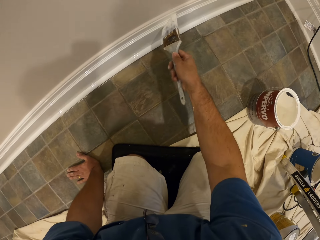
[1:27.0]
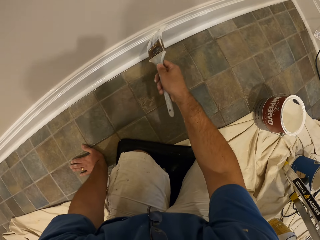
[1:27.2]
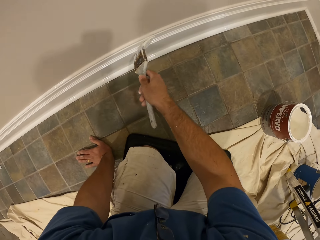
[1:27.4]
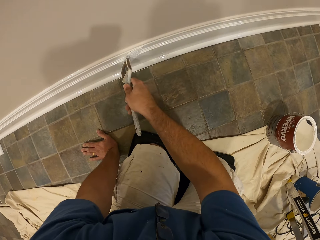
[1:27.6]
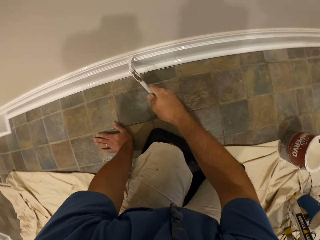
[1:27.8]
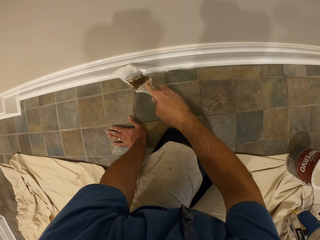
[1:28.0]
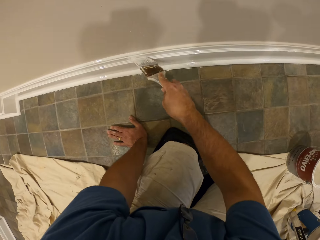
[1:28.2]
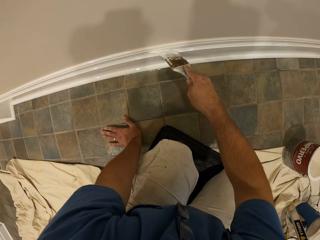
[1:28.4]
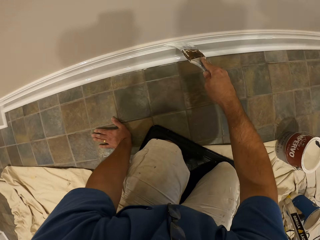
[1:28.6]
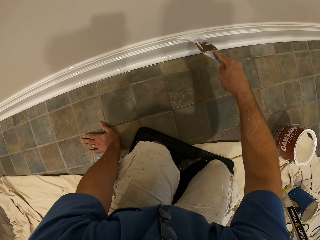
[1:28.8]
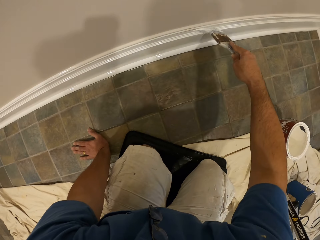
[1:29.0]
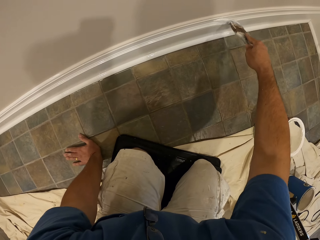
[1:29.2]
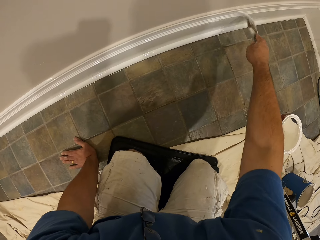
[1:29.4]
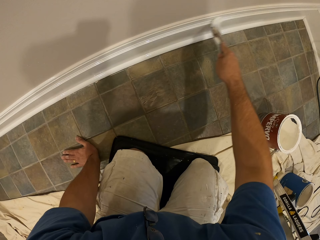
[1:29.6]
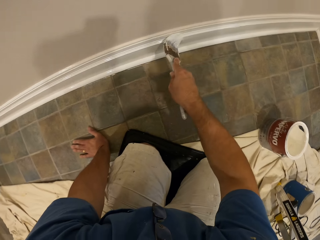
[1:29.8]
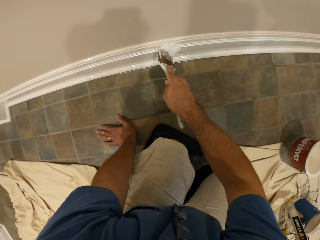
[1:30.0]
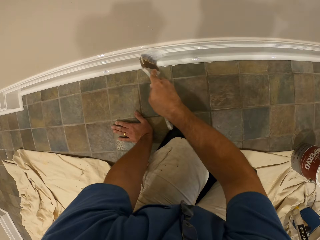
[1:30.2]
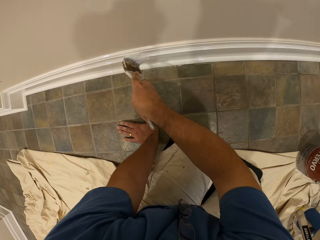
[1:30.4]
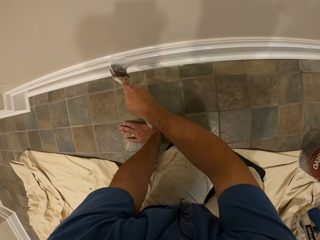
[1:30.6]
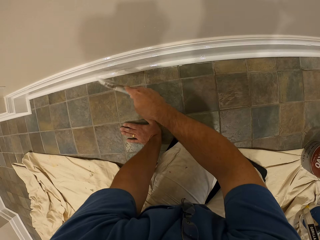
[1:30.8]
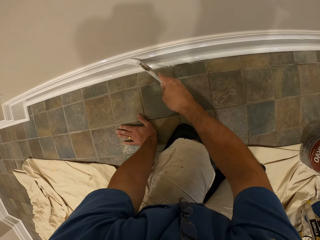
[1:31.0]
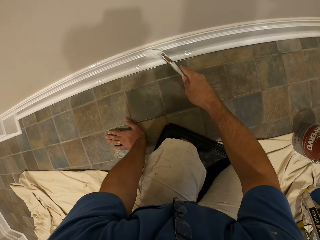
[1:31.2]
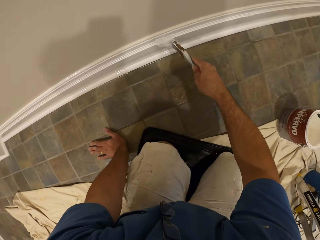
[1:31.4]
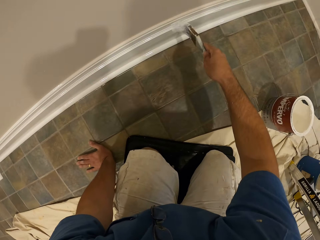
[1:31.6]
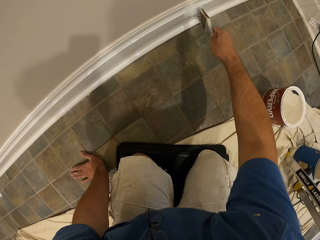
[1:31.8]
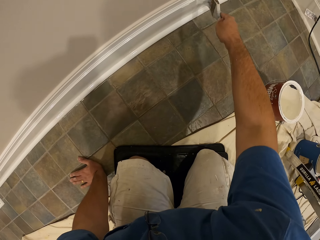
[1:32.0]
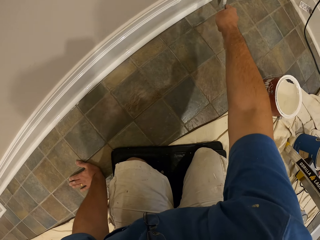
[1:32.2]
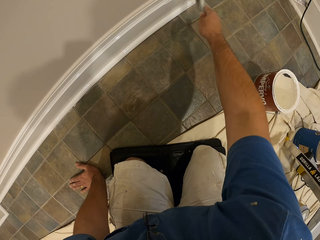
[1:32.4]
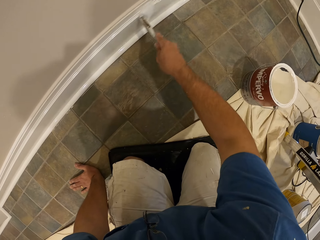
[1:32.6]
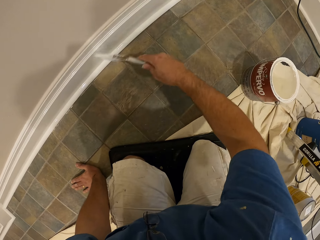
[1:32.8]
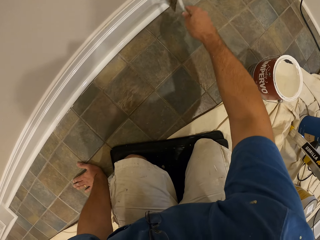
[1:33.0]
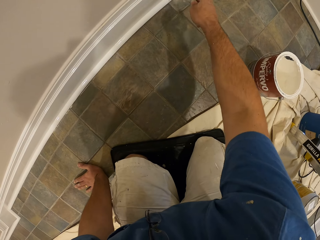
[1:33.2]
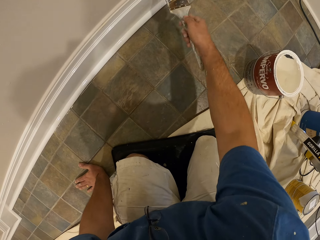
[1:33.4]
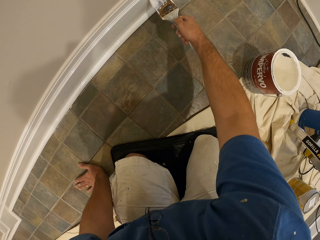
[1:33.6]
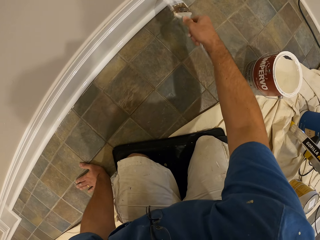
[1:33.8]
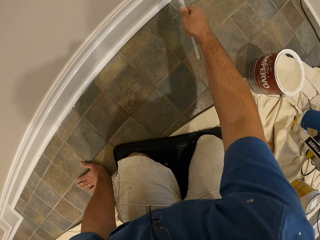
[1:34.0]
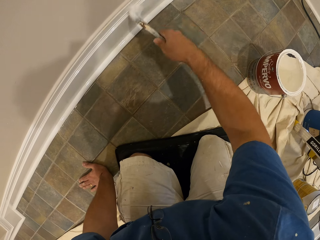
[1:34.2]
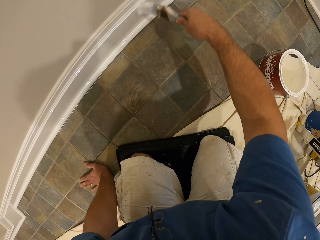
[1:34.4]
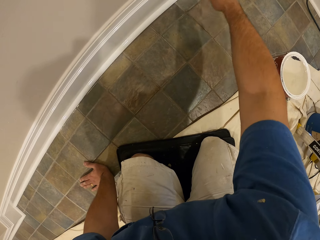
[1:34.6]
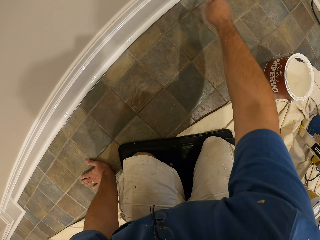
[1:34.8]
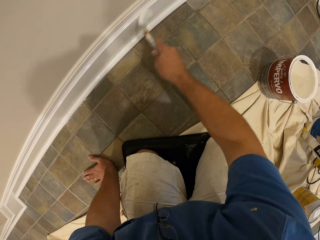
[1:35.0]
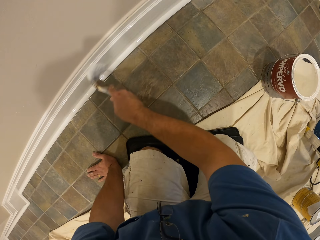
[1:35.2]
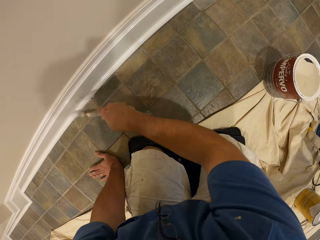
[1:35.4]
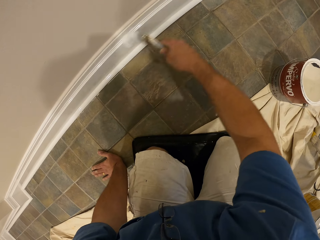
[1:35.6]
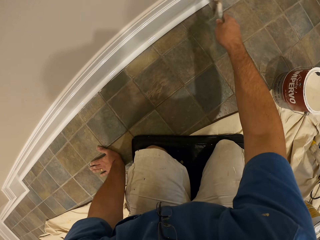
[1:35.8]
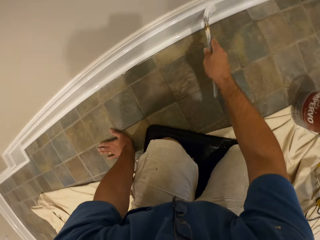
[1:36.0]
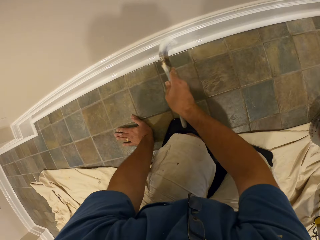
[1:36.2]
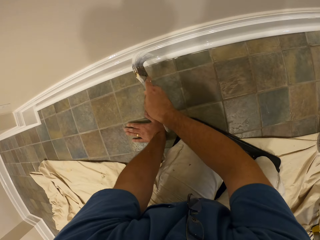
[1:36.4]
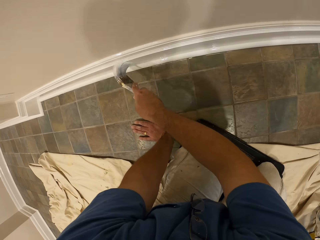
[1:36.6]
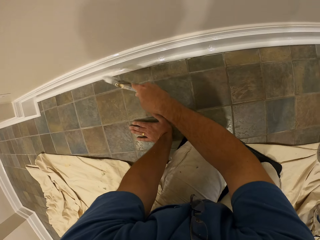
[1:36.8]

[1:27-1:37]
The camera wearer paints the baseboard with the paint brush.

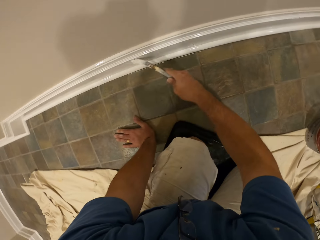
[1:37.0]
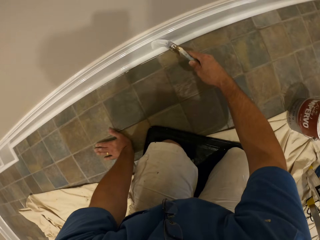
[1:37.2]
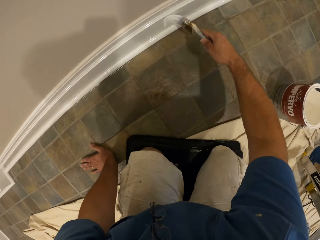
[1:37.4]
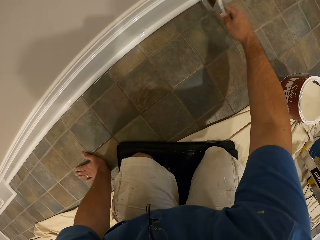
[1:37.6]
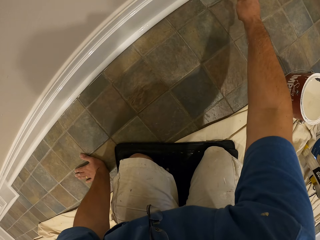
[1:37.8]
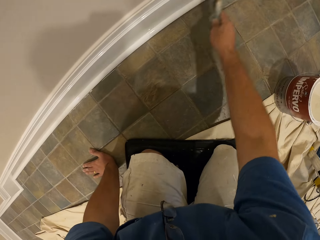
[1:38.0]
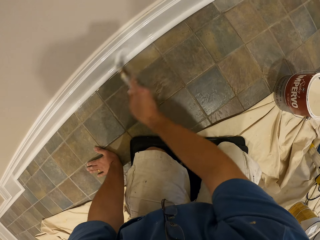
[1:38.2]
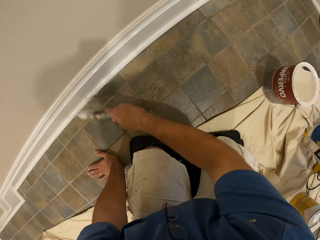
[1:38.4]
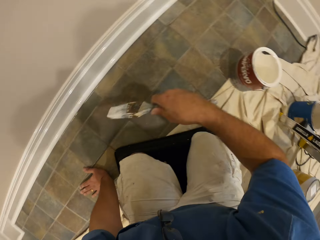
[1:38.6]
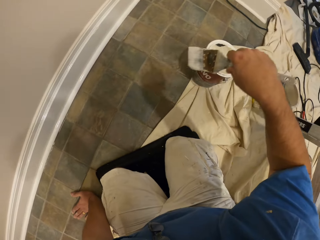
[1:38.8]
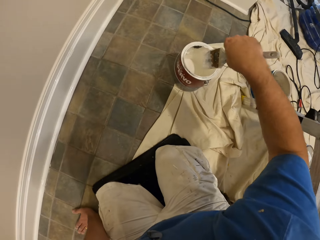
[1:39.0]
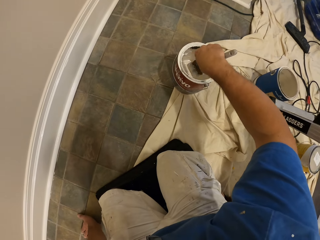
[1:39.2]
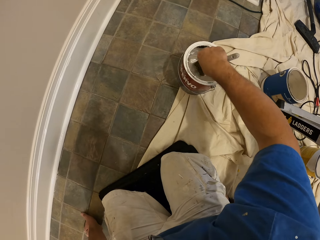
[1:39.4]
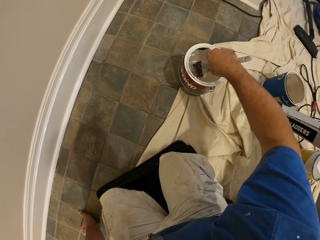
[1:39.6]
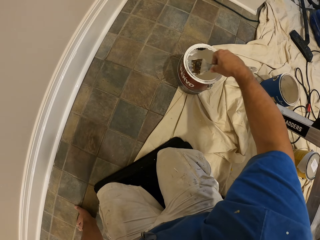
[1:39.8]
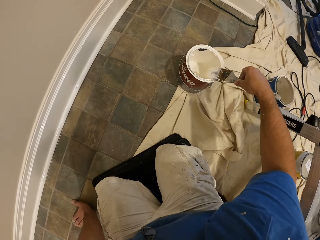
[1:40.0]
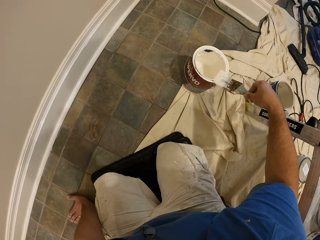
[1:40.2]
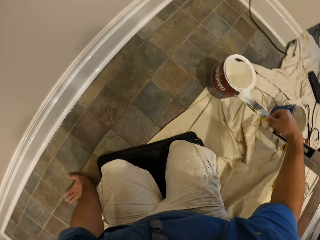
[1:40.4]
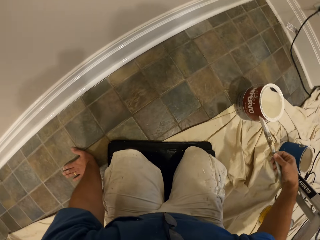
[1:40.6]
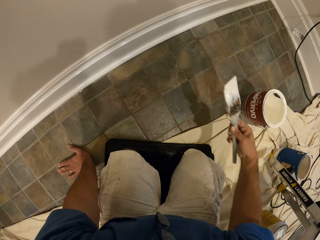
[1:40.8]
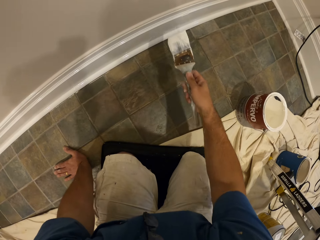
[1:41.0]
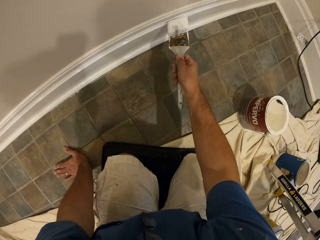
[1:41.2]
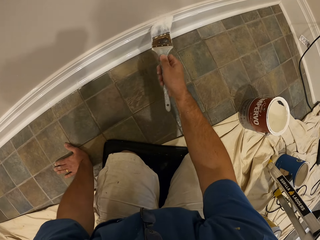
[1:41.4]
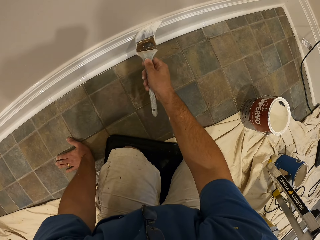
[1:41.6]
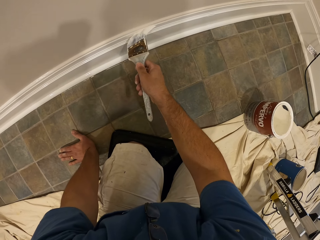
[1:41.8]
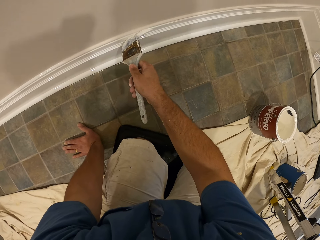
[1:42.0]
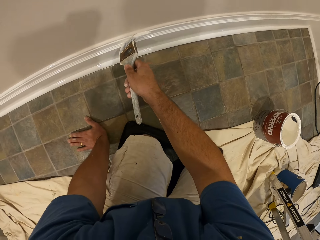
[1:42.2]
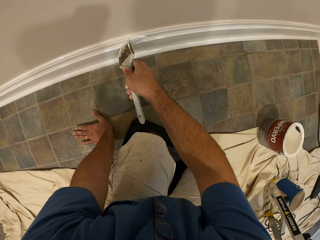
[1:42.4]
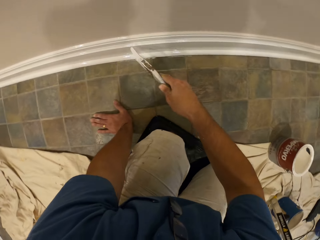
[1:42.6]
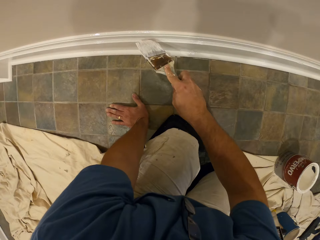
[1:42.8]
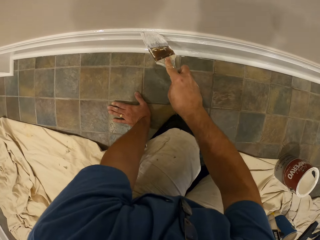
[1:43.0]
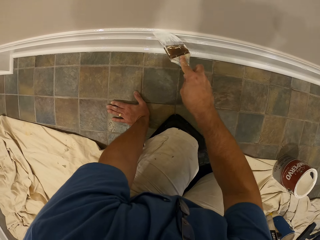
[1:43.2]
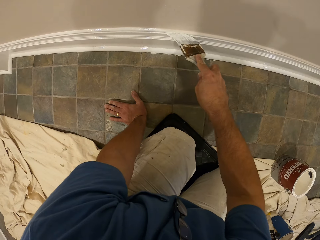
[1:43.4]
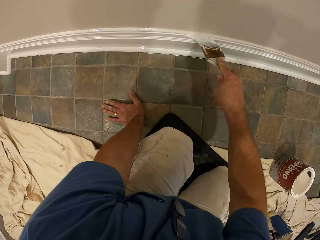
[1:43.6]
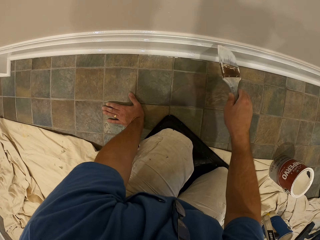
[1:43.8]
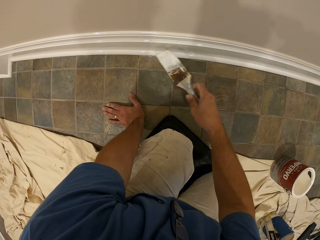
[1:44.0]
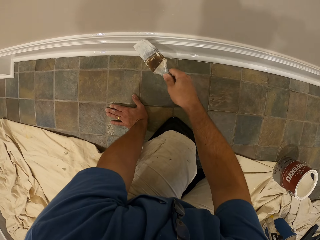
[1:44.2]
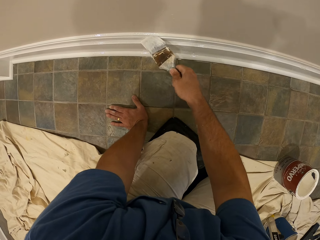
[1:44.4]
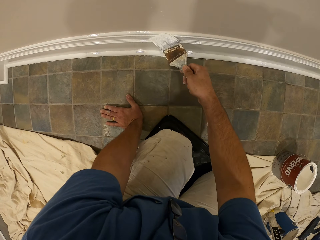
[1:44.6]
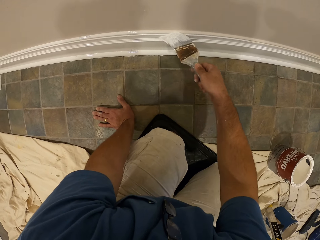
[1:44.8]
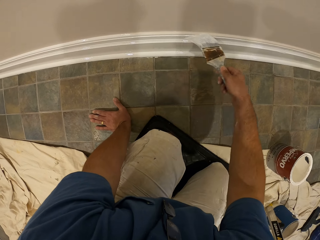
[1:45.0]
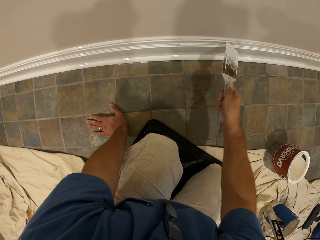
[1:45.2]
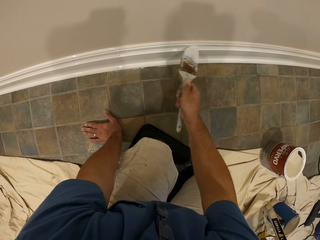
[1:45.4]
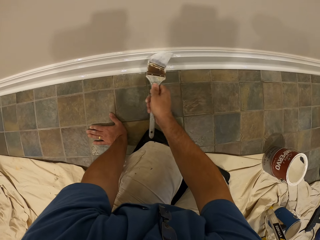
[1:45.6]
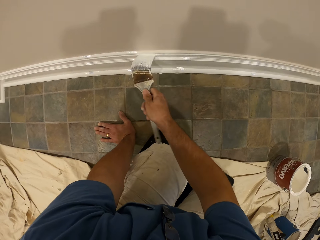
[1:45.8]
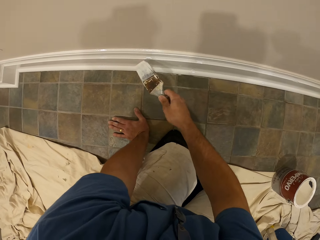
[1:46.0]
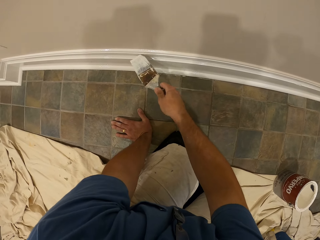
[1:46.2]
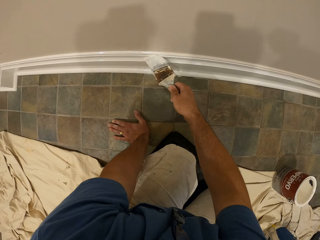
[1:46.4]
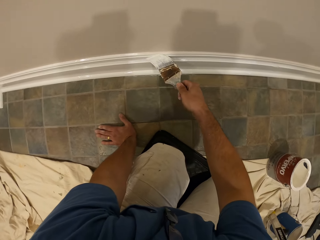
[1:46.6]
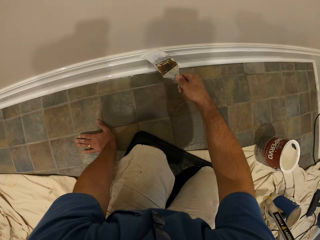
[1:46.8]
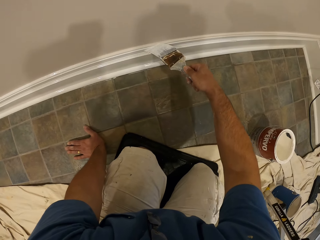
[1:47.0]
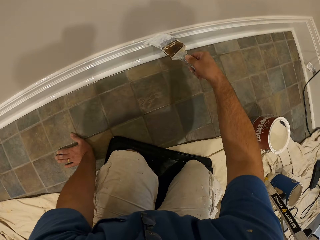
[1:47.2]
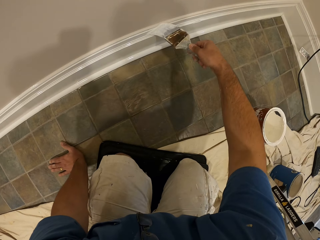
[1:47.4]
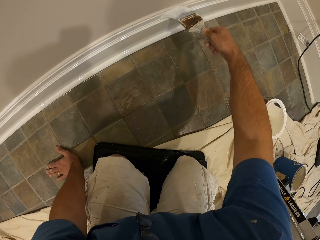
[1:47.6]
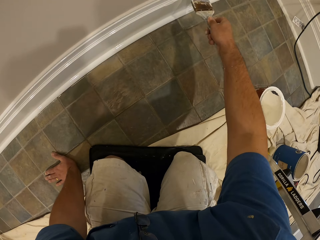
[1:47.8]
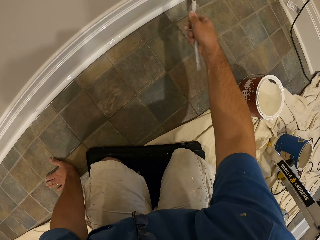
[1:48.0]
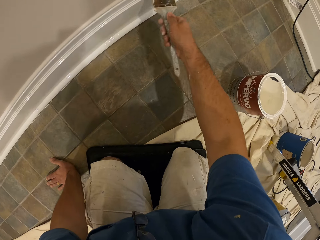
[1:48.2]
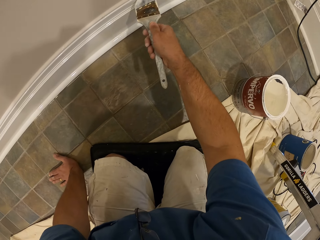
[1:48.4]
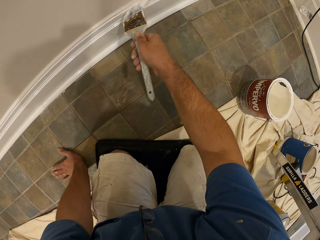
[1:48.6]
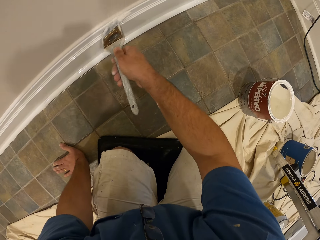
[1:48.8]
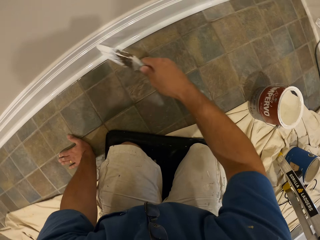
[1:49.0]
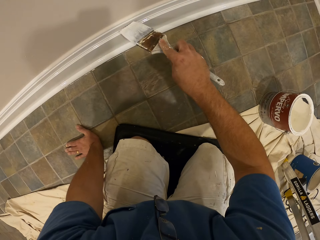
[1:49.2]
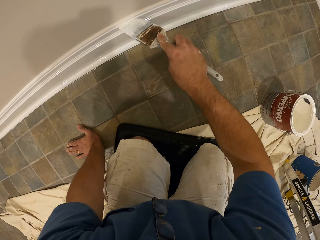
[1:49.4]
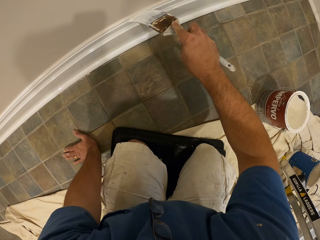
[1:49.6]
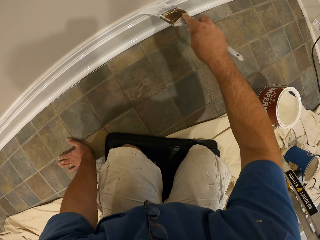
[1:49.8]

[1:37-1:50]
The camera wearer dips the paint brush in the bucket of paint. They clean the paint brush with the top of the bucket of paint. They paint the baseboard with the paint brush.
